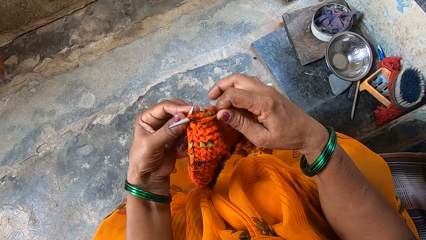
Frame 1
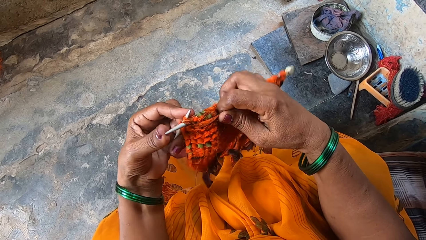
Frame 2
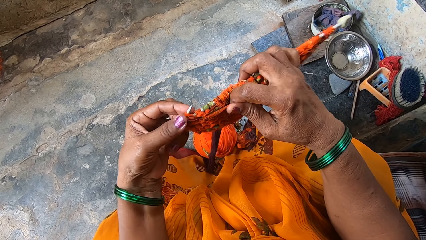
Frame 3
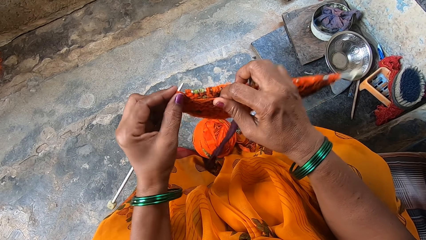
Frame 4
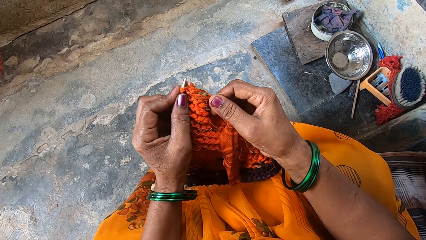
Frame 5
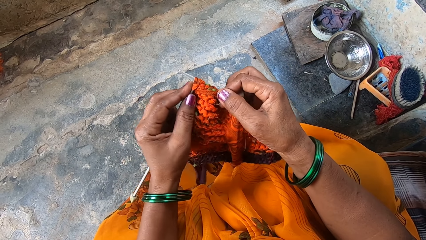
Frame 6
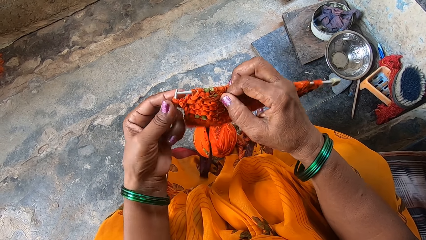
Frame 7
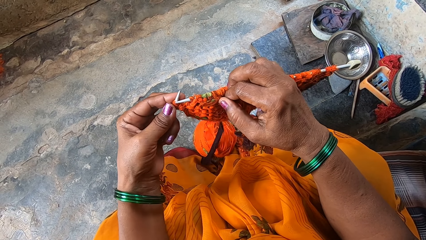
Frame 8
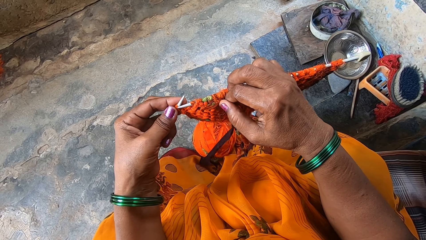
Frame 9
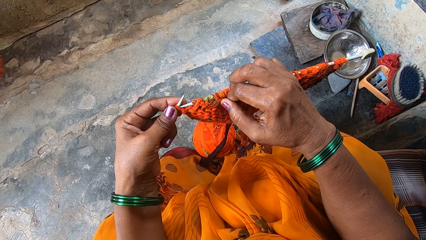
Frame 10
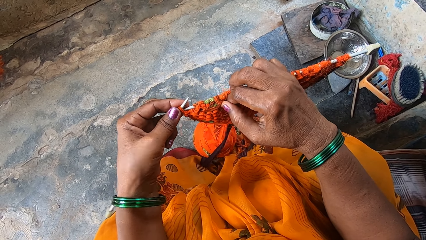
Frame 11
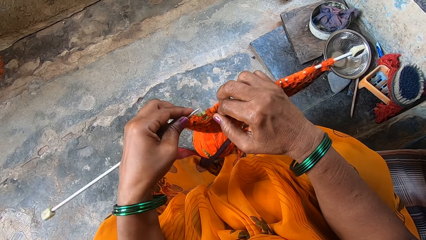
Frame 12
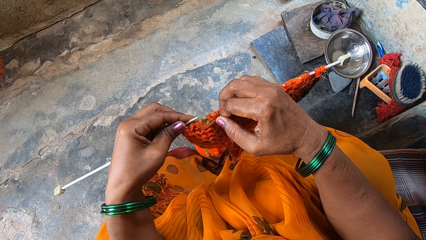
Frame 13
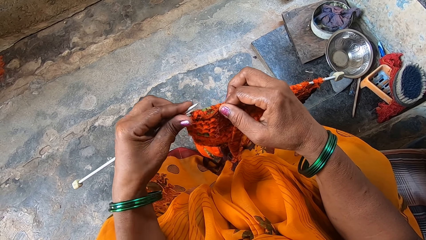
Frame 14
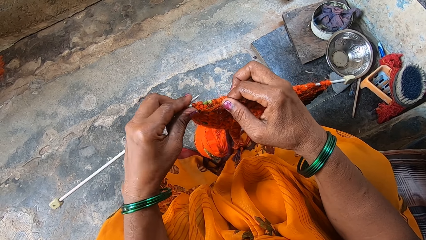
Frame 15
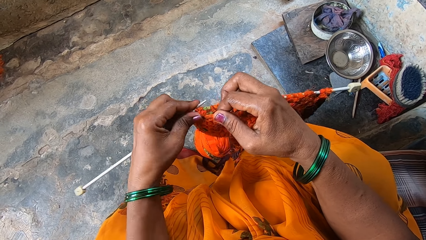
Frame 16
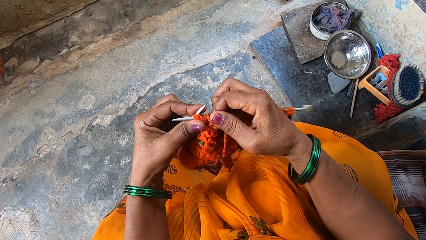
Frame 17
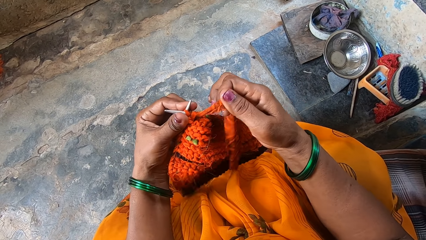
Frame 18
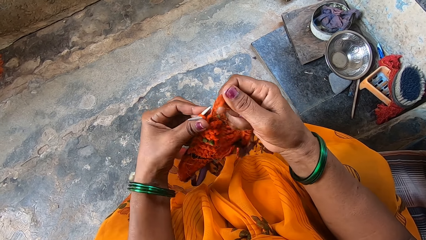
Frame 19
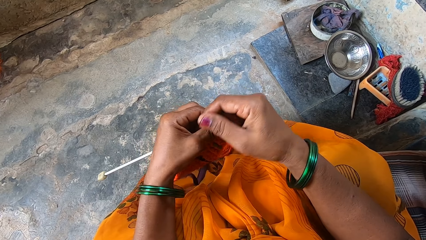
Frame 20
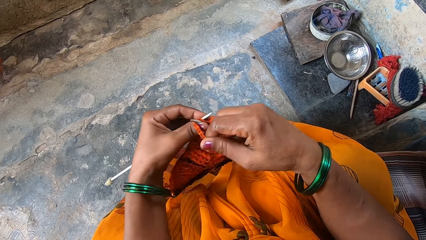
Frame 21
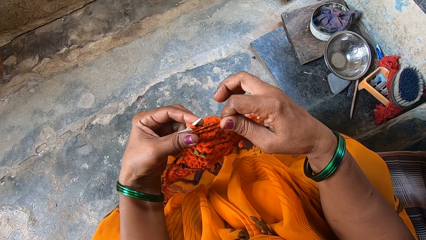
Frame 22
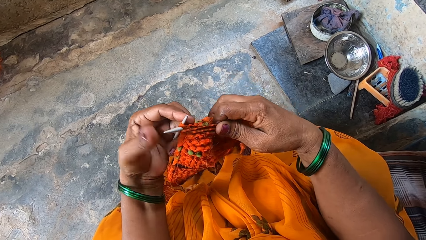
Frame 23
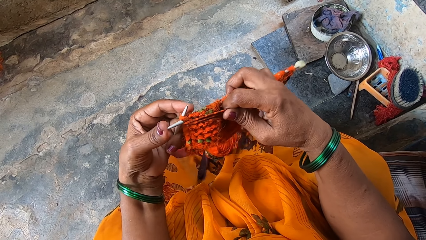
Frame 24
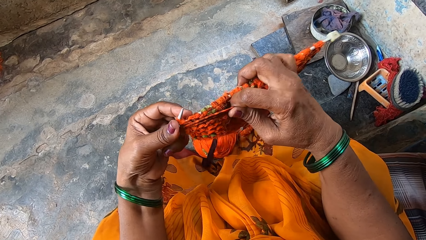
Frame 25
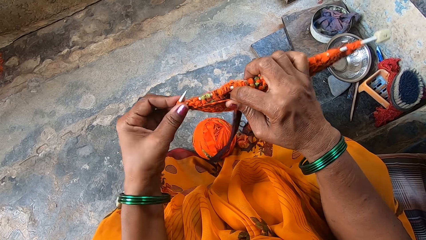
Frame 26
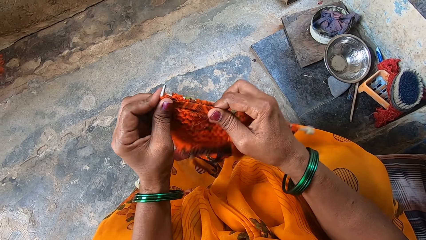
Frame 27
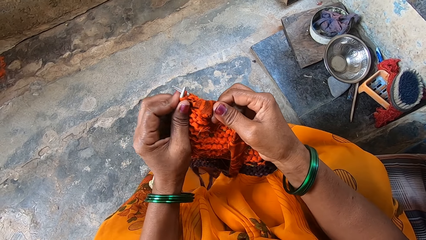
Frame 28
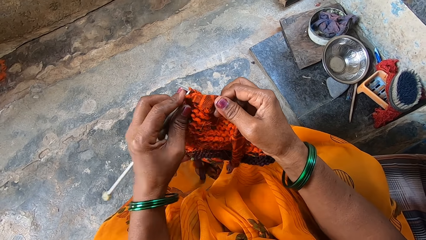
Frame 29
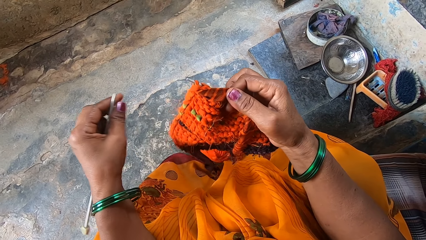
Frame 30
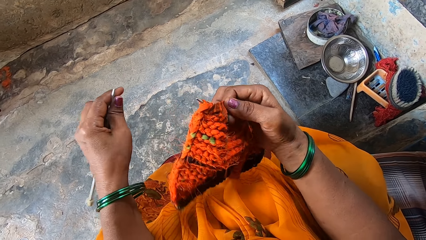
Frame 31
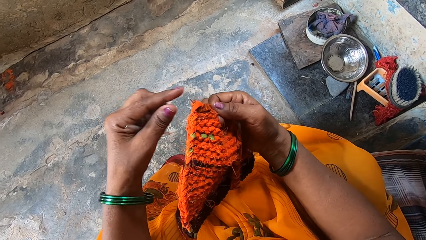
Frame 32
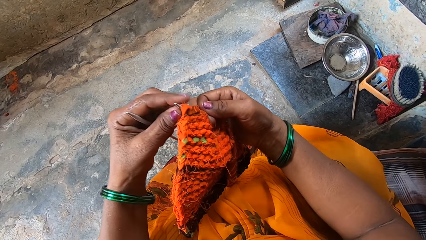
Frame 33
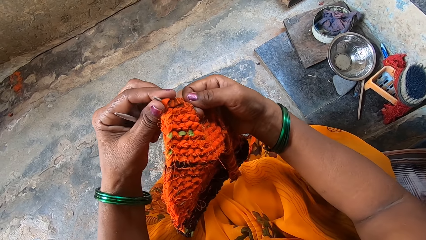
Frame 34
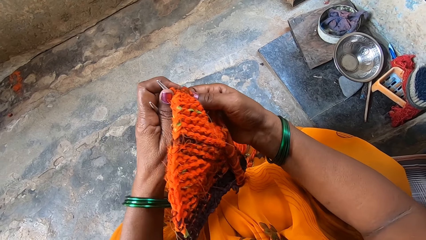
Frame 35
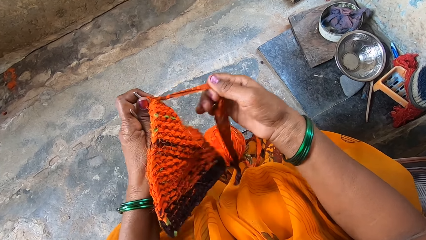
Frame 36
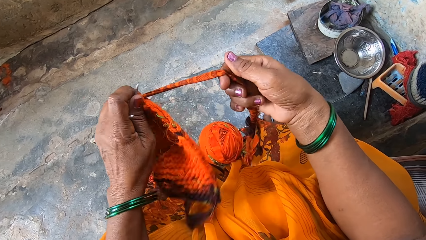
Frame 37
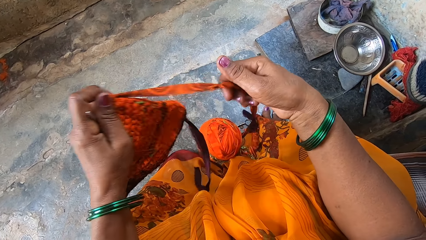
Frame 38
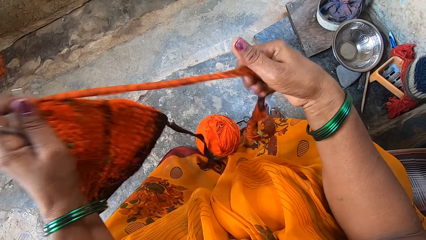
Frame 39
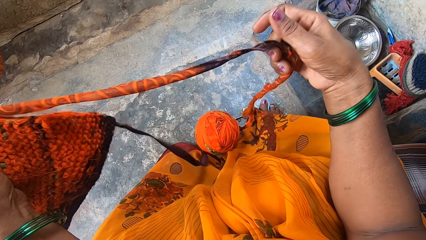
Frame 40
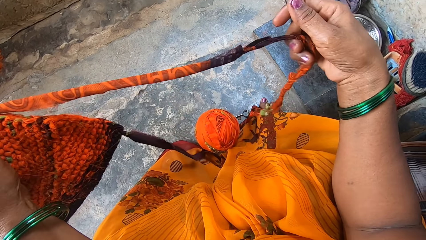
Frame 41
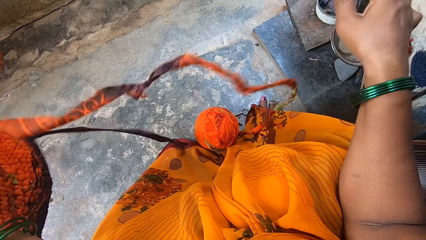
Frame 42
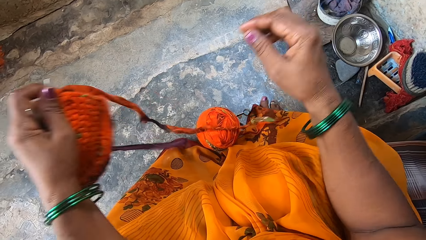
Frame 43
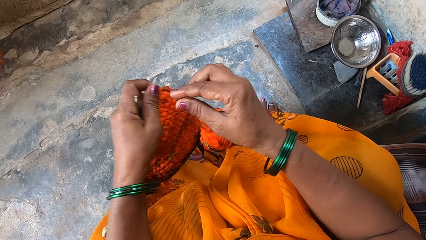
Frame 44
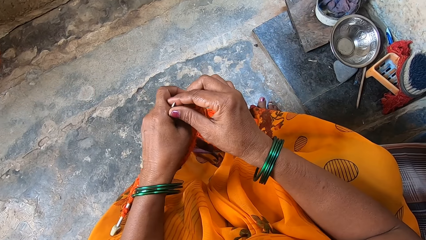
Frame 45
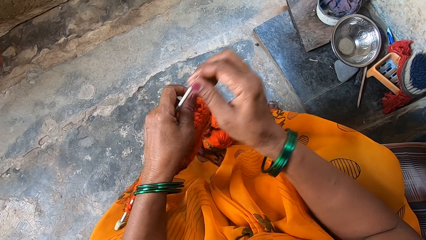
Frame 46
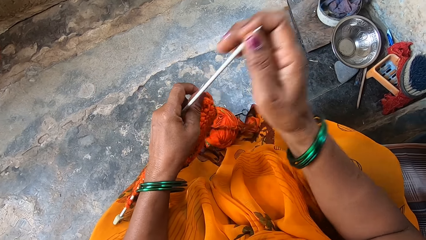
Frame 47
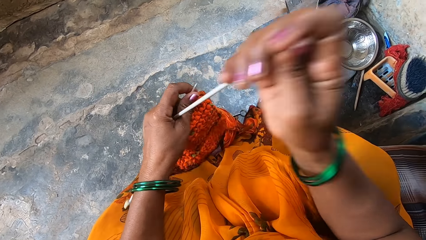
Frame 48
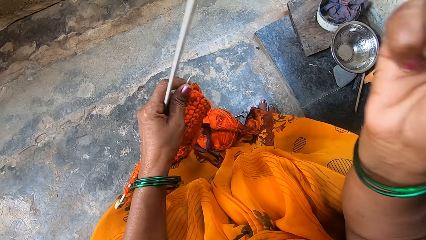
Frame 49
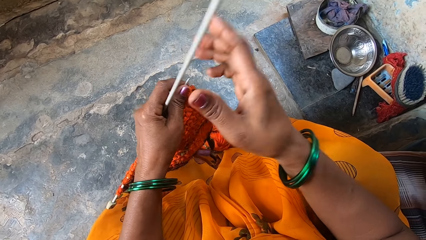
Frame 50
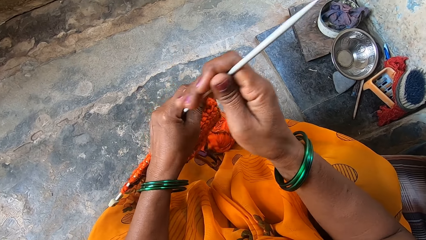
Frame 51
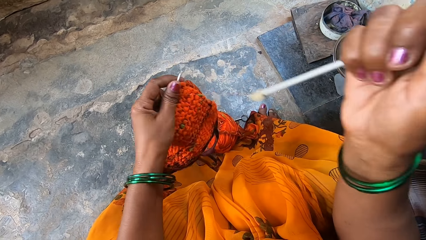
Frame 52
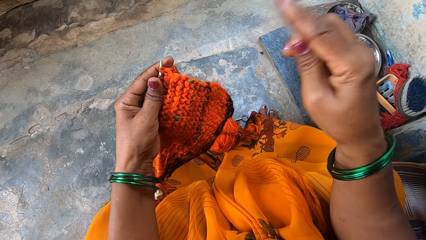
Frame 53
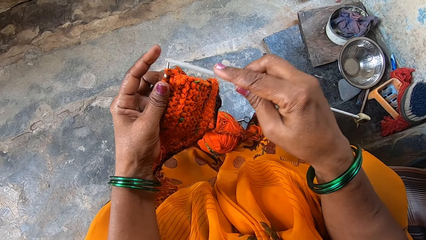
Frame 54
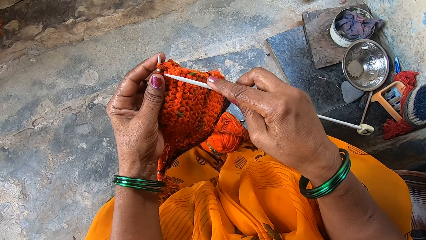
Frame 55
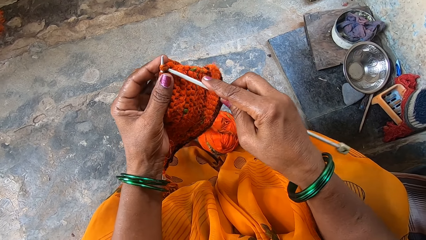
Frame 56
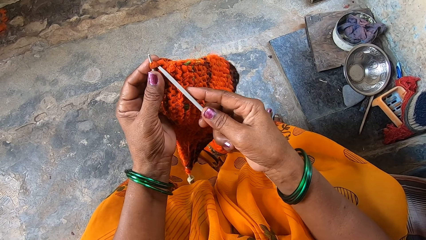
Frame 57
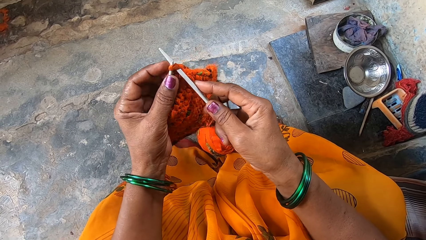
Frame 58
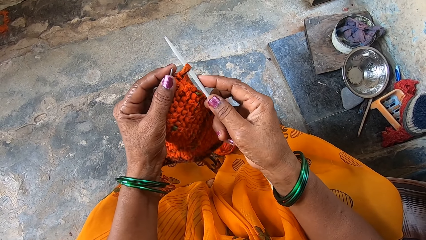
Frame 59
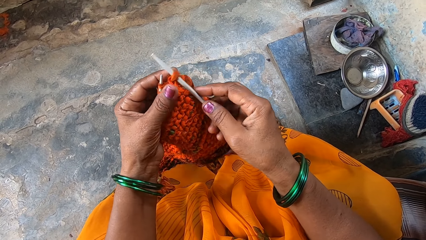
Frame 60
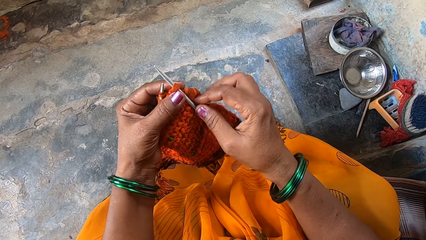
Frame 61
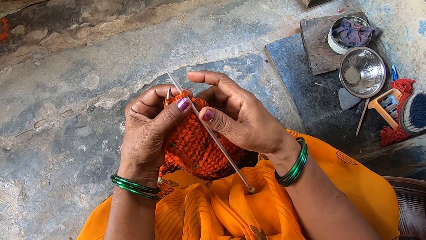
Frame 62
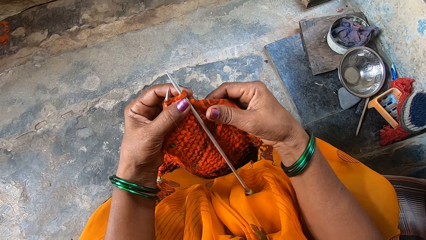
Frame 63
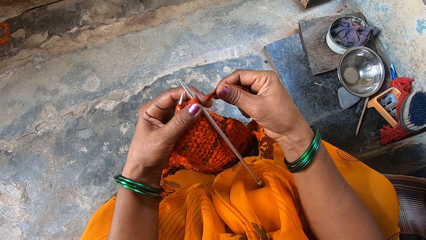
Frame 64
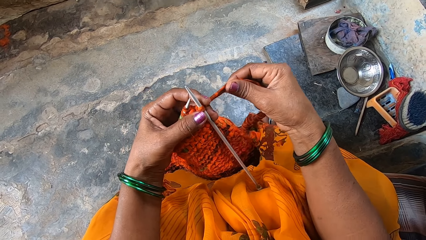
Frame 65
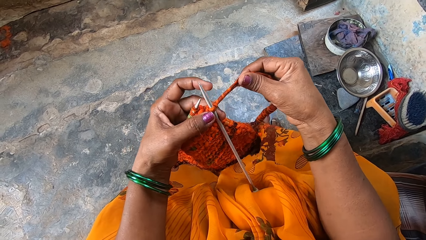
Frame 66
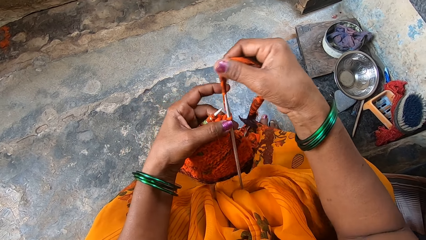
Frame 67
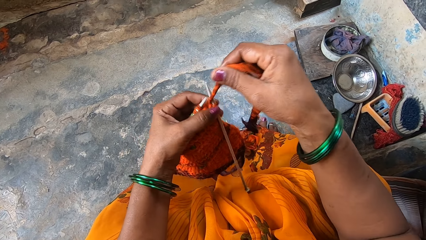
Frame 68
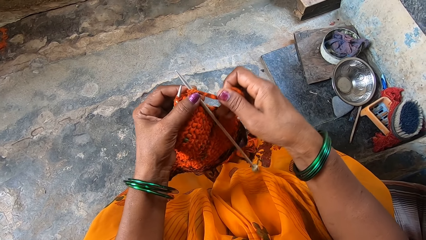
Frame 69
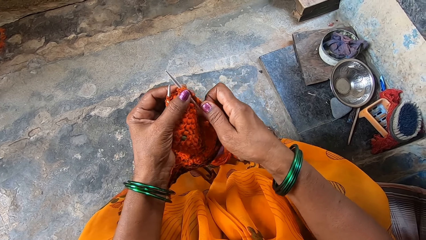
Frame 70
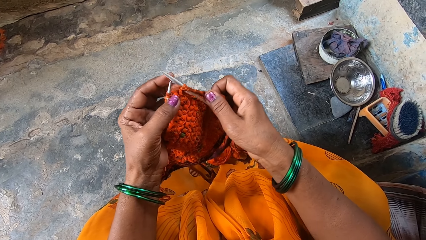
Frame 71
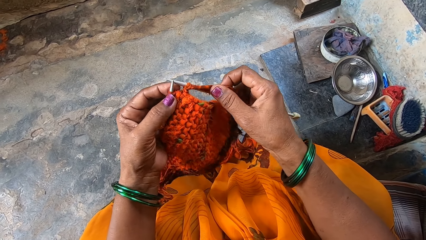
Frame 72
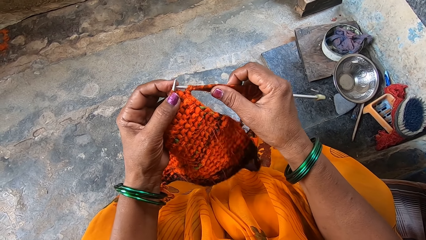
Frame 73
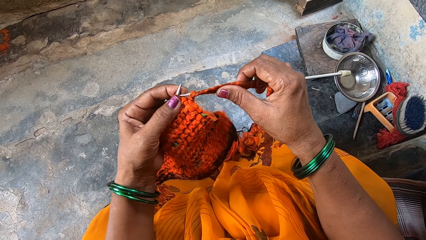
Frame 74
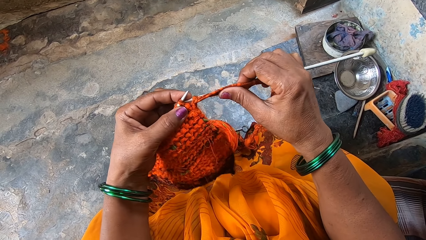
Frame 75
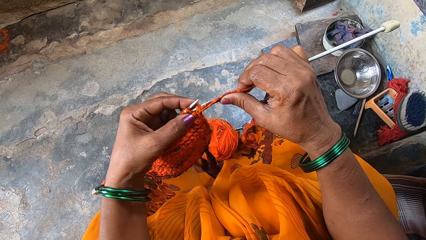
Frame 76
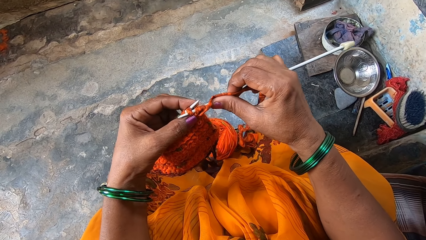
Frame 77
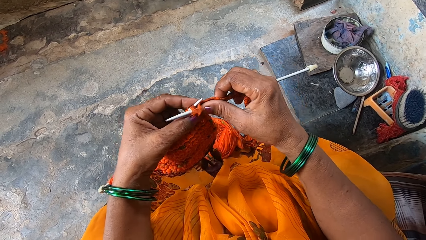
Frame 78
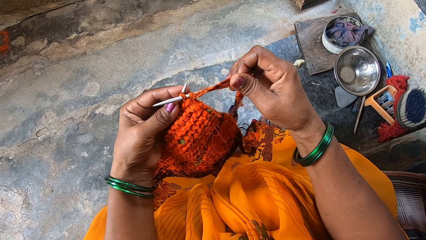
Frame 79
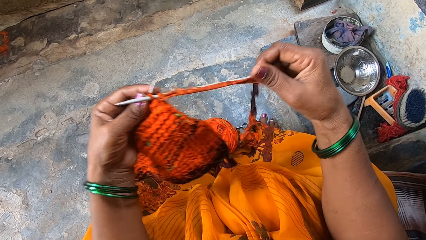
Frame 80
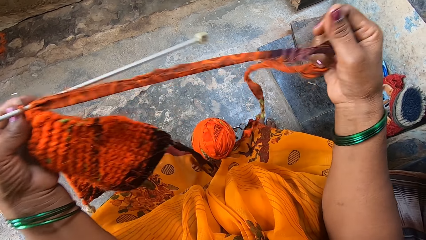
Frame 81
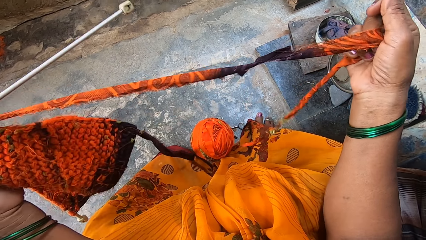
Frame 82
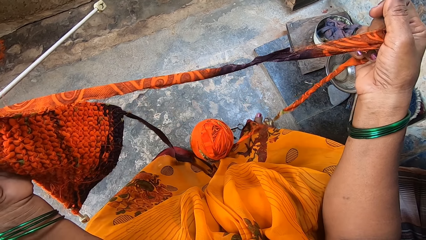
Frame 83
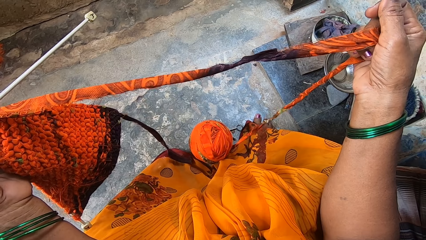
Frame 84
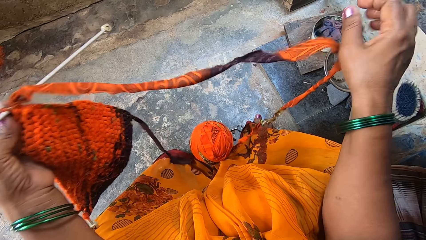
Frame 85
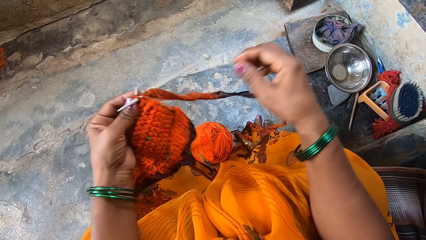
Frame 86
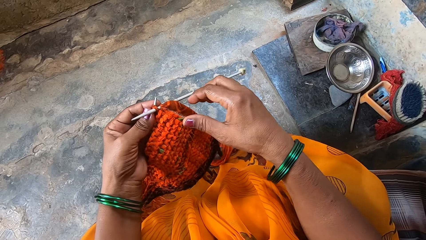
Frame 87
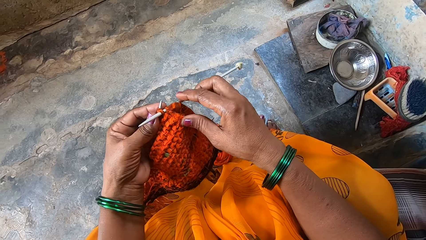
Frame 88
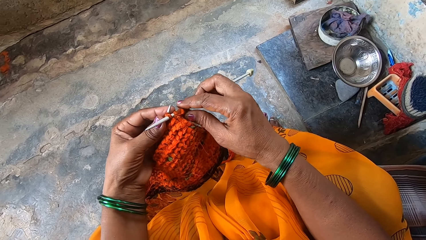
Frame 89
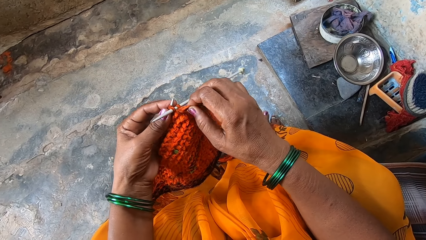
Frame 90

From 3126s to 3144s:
The camera wearer holds a thread. They grip a knitting needle. They loop the thread on the knitting needle. They knit the fabric. They stitch the fabric. They hold the thread, loop the thread on the knitting needle, grip the knitting needle and knit the fabric. They remove the knitting needle from the fabric. They hold the fabric and the thread. They straighten the thread and drop the thread. They hold the knitting needle and pull the knitting needle. They stitch the fabric. They hold the thread, loop the thread on the knitting needle, hold the knitting needle and knit the fabric. They hold the thread and straighten the thread. They stretch out the knitting material. They drop the thread on the floor.
